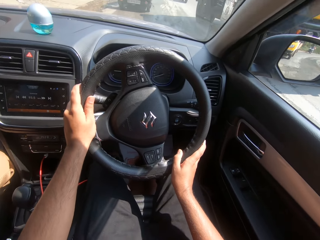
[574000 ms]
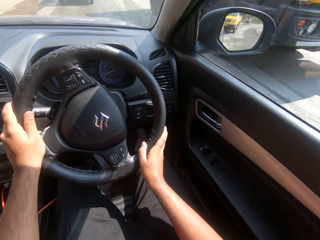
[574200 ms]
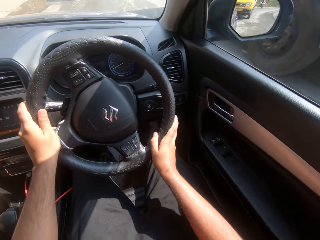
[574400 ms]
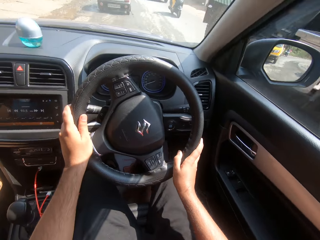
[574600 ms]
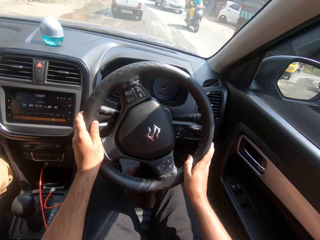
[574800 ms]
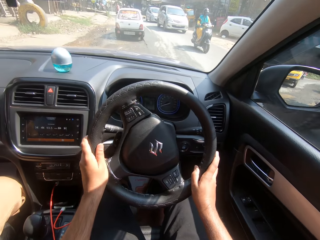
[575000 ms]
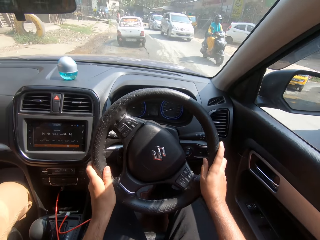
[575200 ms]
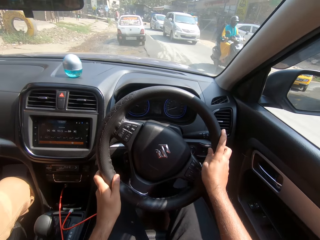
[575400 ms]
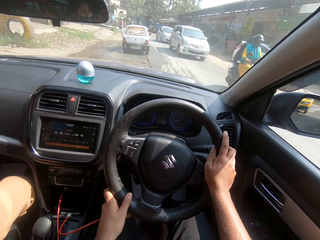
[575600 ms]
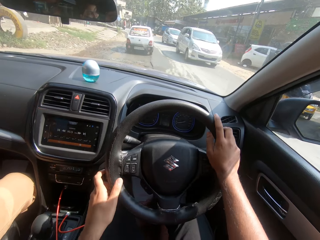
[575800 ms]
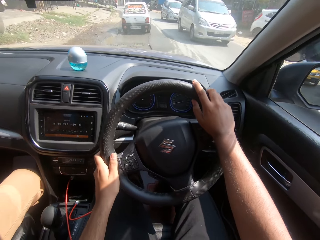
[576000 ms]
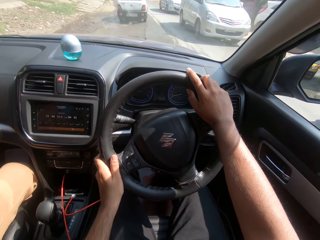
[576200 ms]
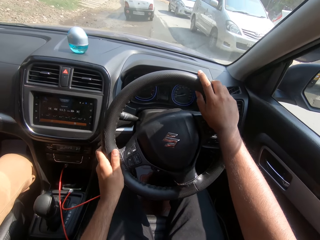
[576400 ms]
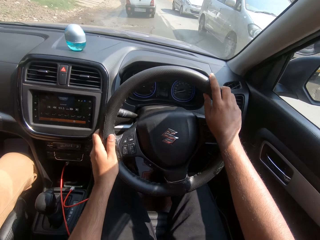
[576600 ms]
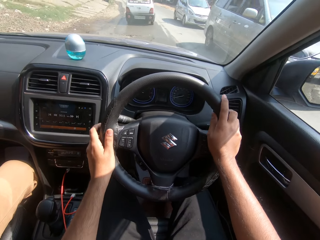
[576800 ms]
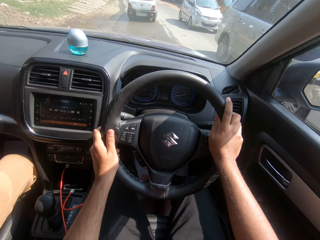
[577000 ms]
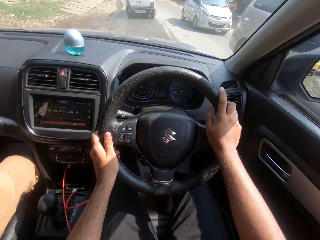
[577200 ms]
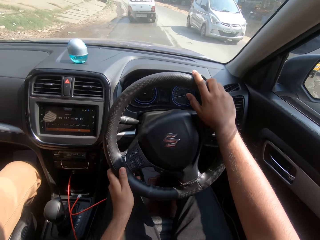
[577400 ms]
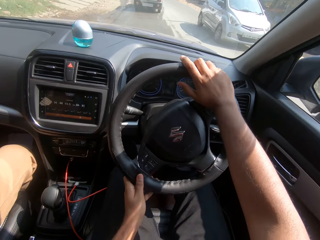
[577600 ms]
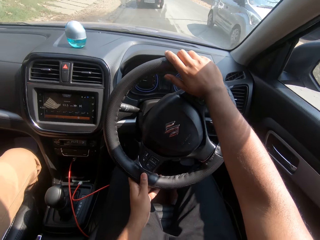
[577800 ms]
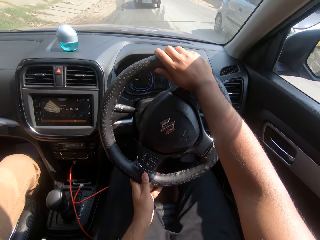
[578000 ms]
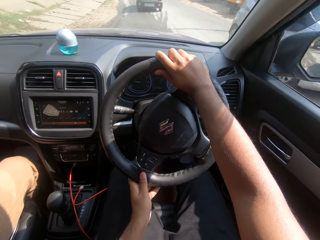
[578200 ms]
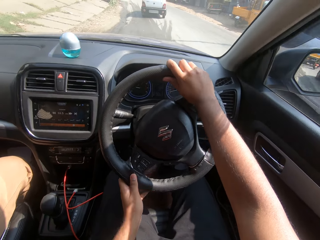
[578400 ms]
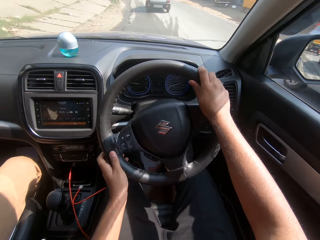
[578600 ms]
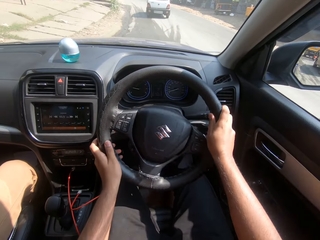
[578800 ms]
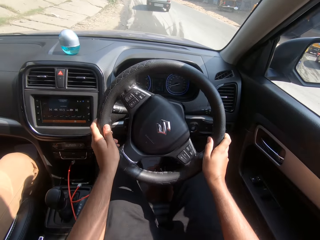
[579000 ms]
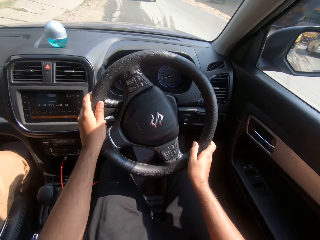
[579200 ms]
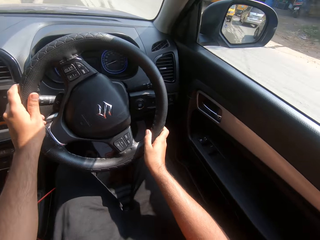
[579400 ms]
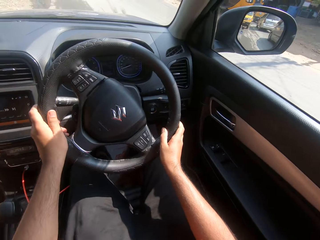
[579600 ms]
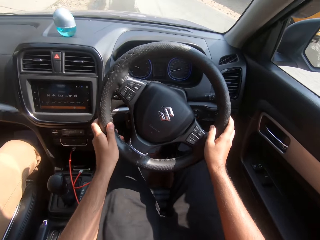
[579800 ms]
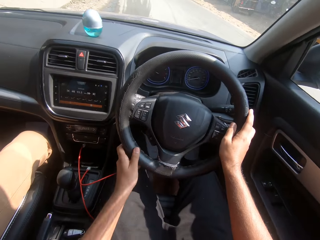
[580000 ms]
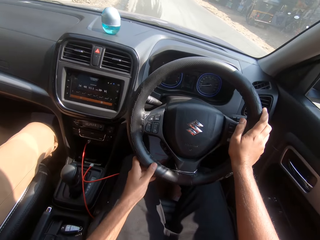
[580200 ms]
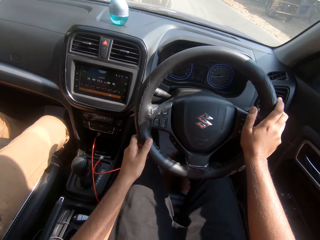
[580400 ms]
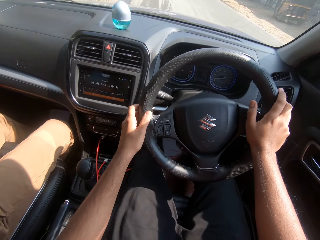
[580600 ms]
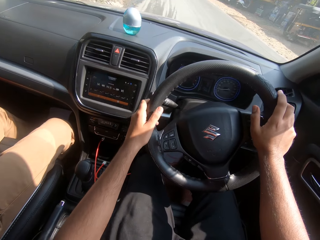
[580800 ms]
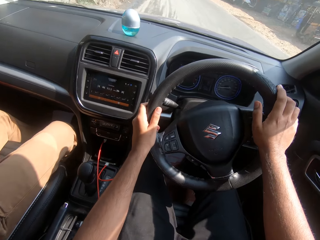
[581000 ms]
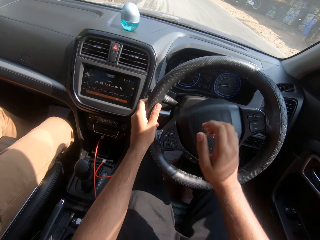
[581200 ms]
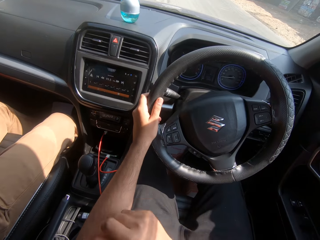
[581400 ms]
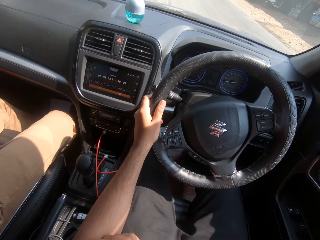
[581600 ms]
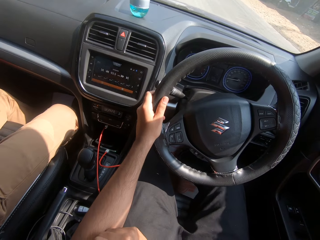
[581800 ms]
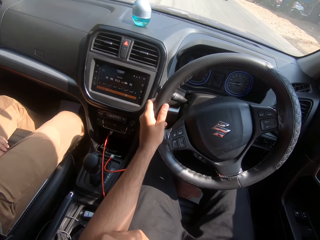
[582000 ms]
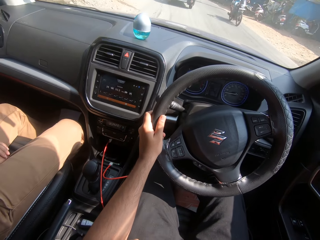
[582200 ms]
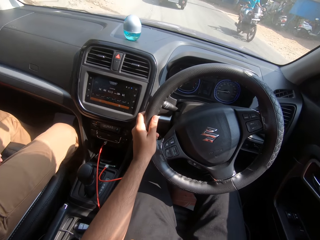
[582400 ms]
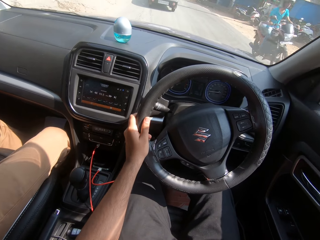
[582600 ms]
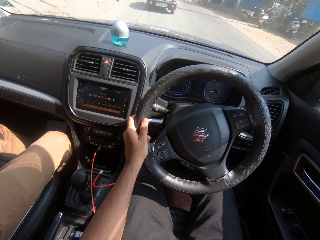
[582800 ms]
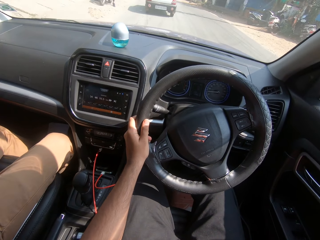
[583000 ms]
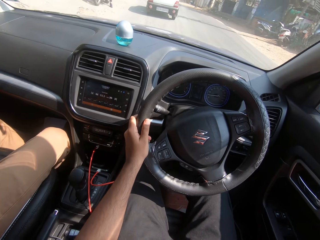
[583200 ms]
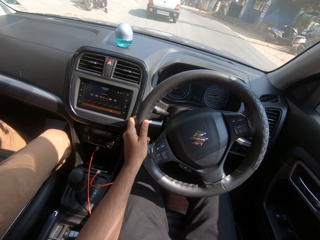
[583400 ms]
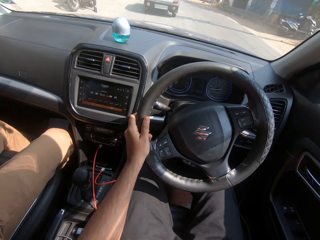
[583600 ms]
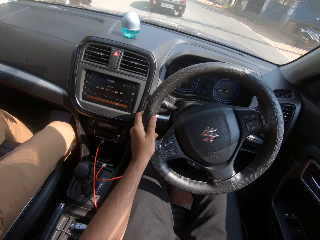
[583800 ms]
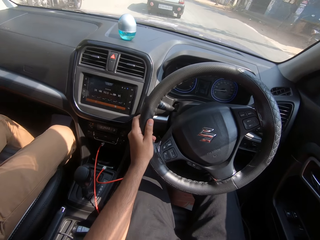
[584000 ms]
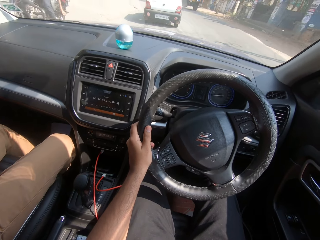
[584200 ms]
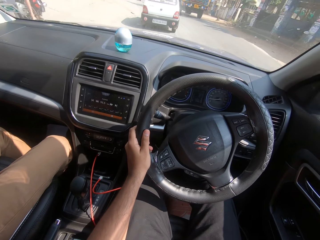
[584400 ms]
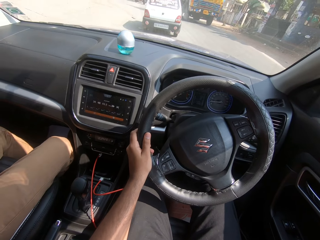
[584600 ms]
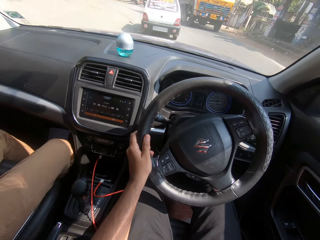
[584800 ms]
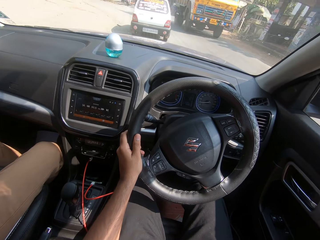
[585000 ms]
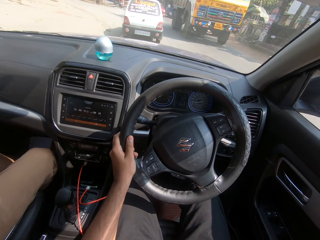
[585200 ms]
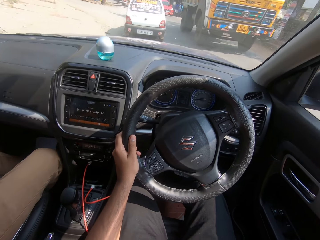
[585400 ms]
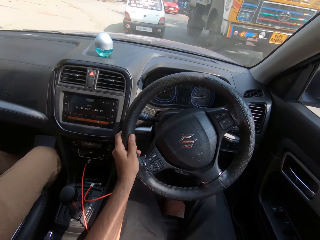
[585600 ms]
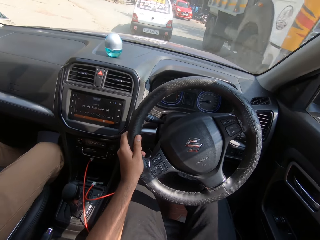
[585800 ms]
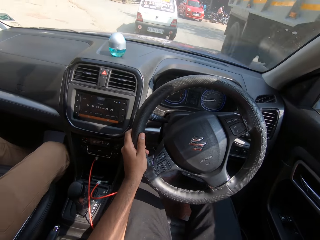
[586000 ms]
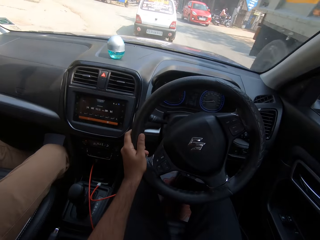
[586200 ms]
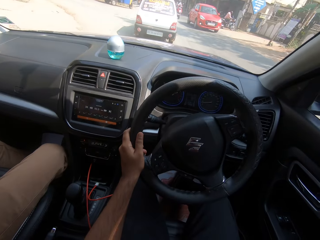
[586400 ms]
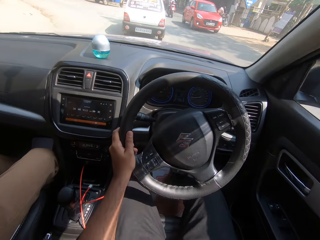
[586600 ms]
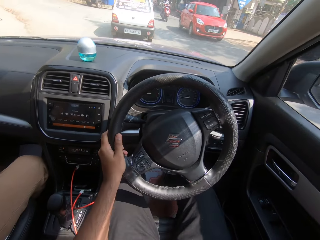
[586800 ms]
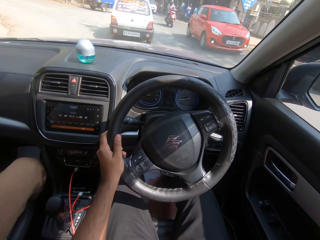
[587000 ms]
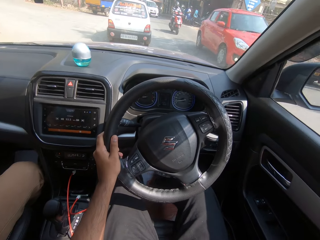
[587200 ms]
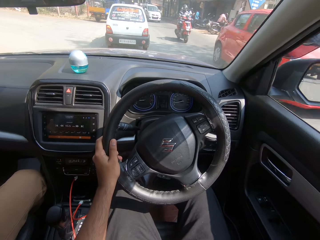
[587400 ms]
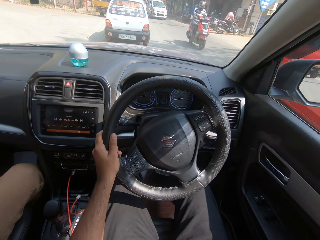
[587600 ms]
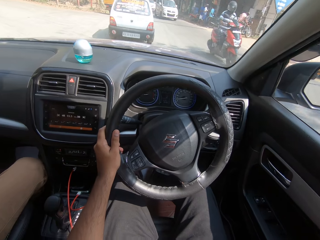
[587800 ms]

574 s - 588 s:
The camera wearer drives past a truck on the road. He drives past a bike on the road. He drives past a car. He drives past a car again. He drives the car with his left hand on the steering wheel on the road. He touches his left hand with his right hand. He holds his left hand with his right hand. He drives past a truck. He drives past a car.

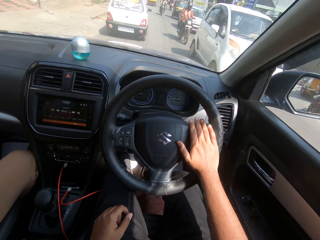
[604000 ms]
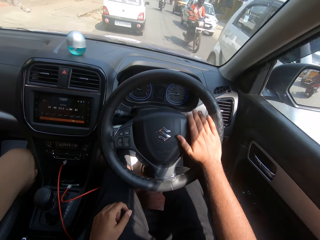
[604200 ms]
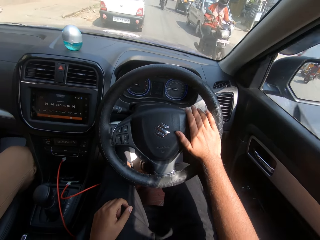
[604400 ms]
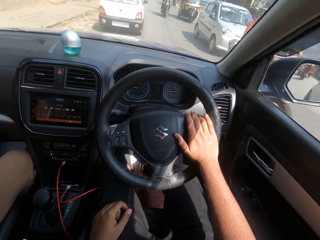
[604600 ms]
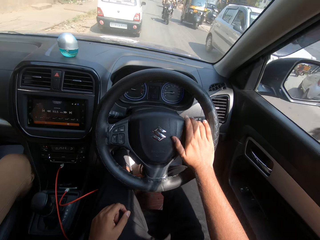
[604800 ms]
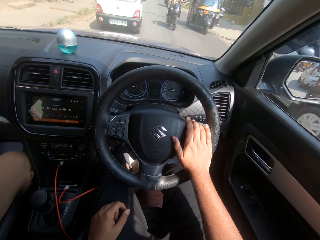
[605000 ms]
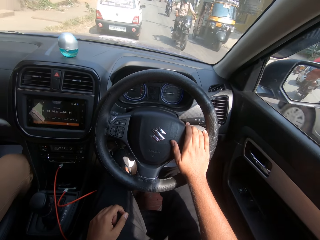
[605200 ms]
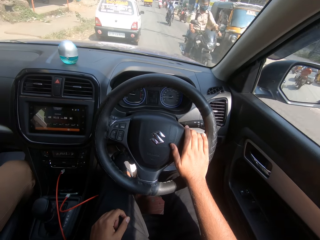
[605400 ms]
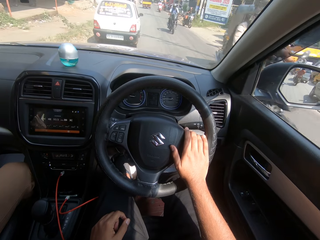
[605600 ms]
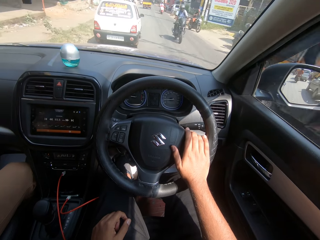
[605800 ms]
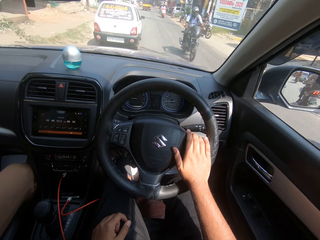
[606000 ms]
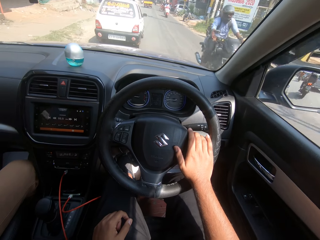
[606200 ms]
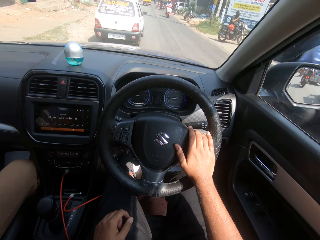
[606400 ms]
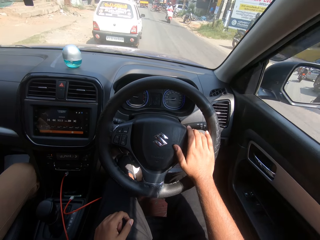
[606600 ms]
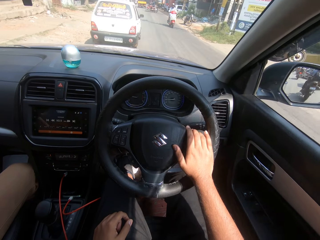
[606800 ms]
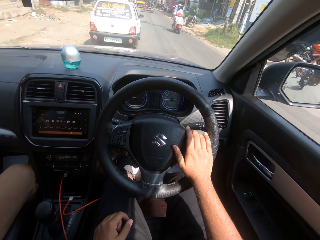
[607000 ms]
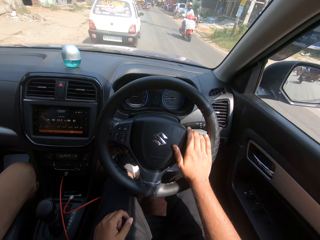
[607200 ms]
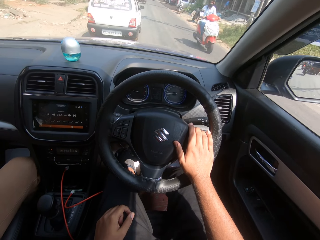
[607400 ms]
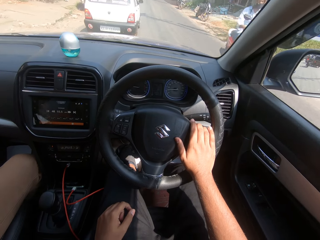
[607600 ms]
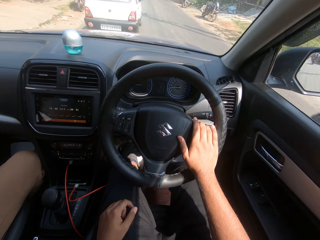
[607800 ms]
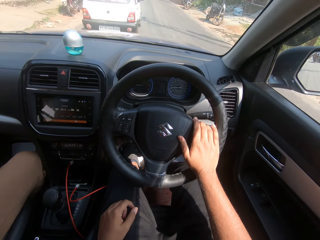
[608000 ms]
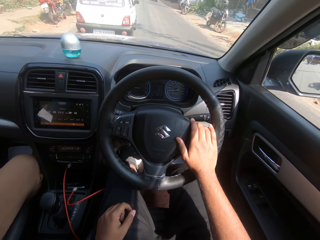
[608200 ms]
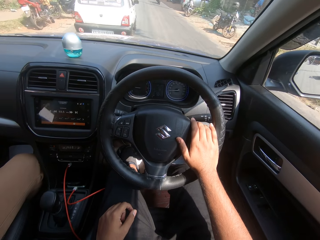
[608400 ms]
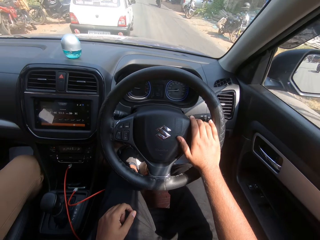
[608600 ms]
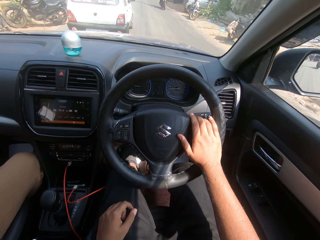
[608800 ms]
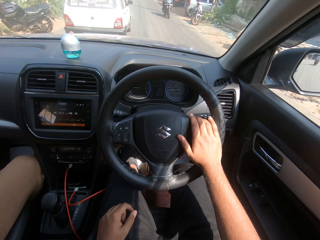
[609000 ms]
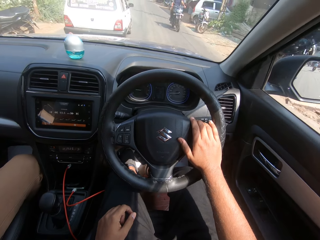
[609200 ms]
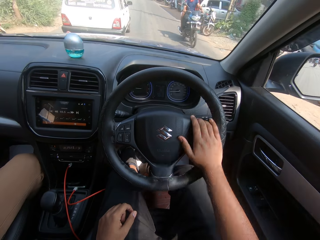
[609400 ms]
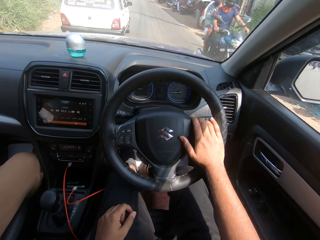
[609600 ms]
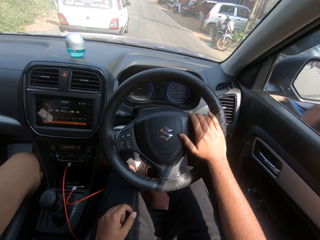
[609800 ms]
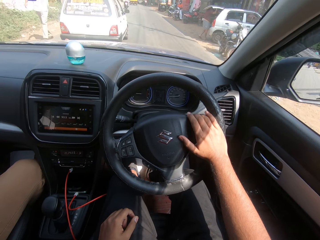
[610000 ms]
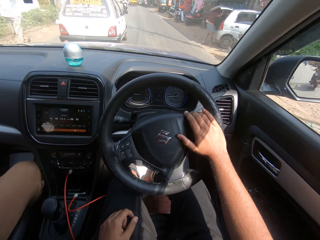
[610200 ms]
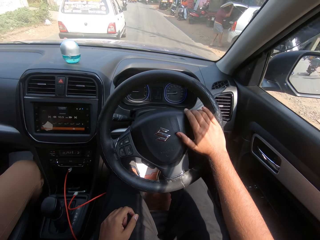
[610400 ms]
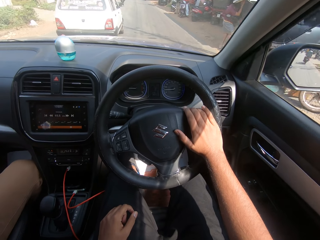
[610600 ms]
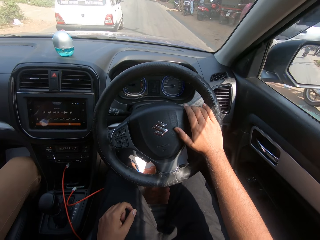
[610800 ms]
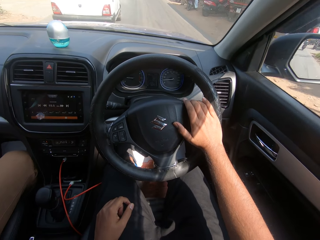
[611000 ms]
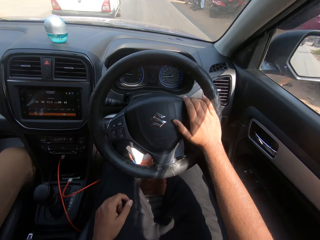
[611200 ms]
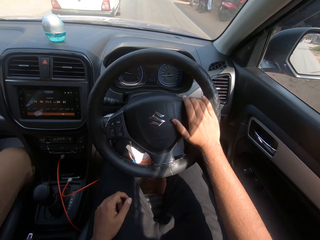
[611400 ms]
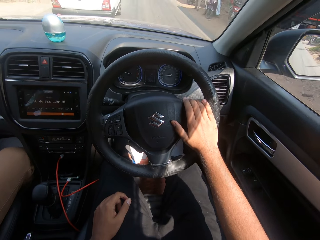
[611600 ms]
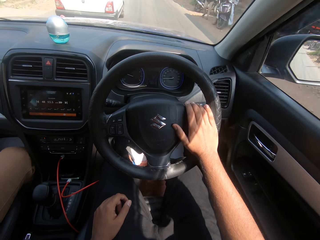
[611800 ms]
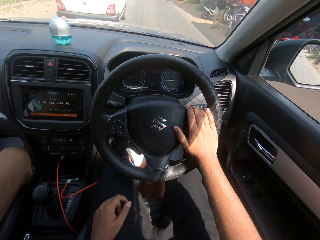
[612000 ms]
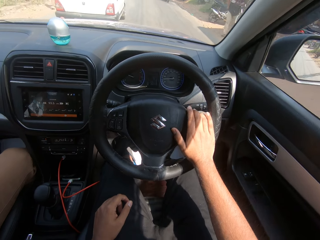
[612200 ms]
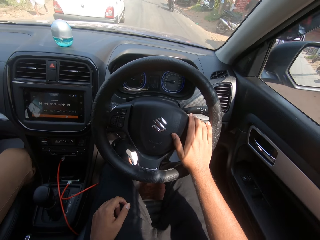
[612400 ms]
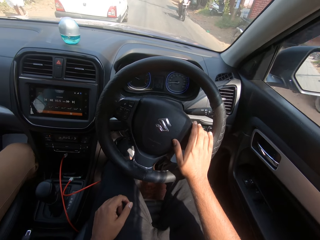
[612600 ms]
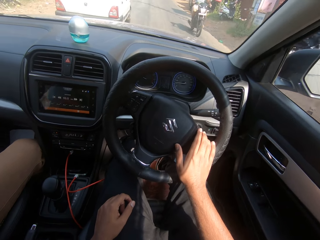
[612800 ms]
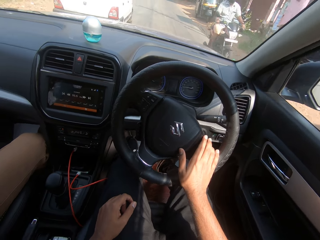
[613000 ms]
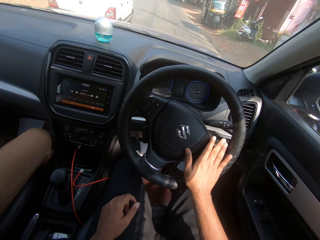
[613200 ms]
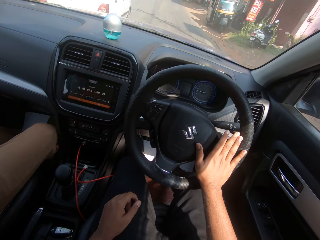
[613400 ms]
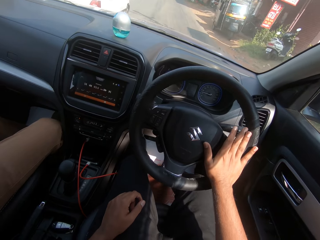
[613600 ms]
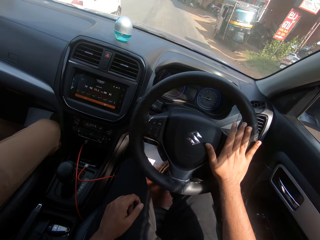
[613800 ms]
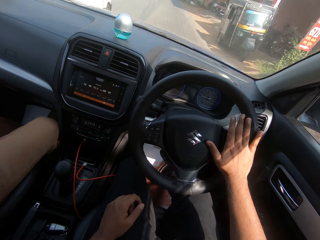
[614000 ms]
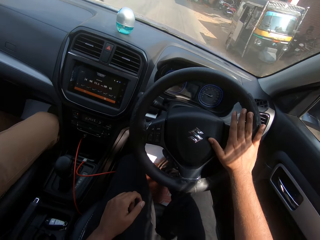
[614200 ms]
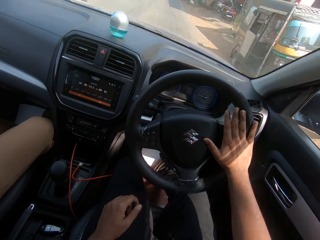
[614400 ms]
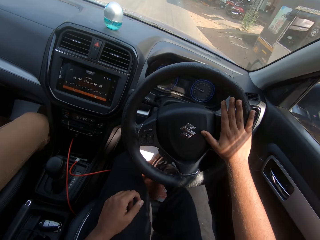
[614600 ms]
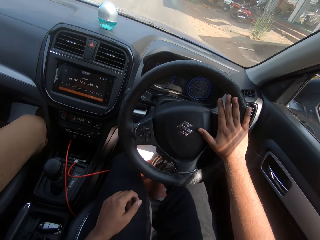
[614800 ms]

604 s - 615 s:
The camera wearer drives past a car. They drive past a bike on the road. They drive past a car. They drive past a bike on the road. They drive past a tricycle on the road. They drive past a bike on the road repeatedly. They interact with a woman. They drive past a bike on the road. They drive past a bike on the road again.
